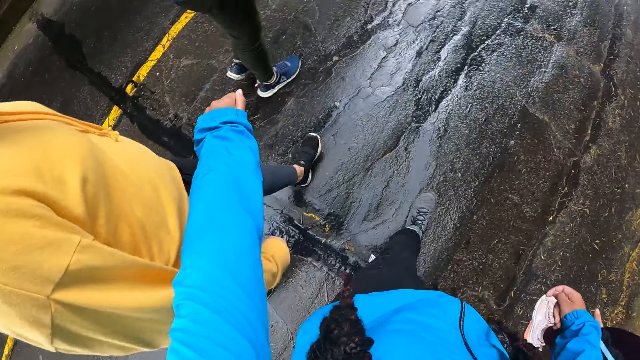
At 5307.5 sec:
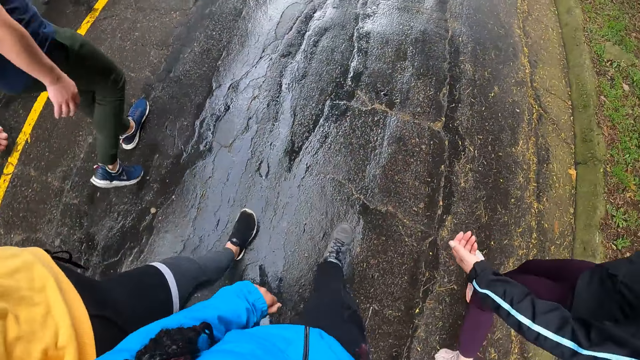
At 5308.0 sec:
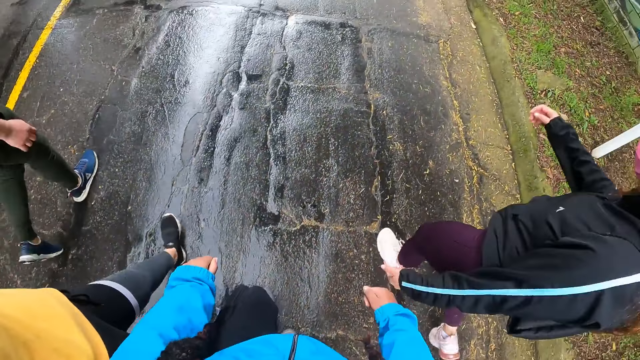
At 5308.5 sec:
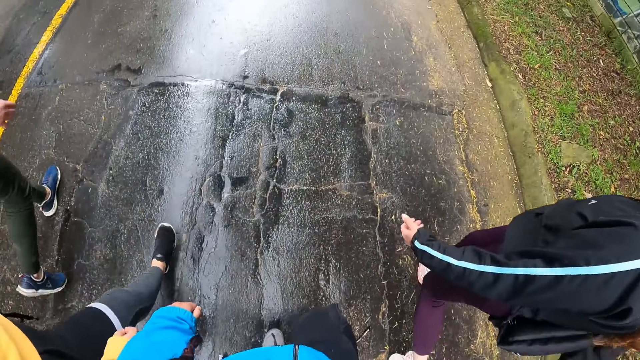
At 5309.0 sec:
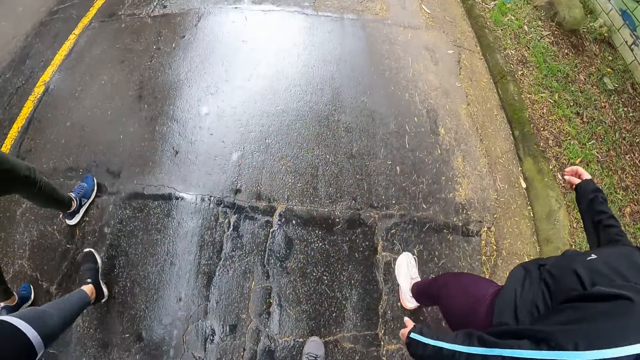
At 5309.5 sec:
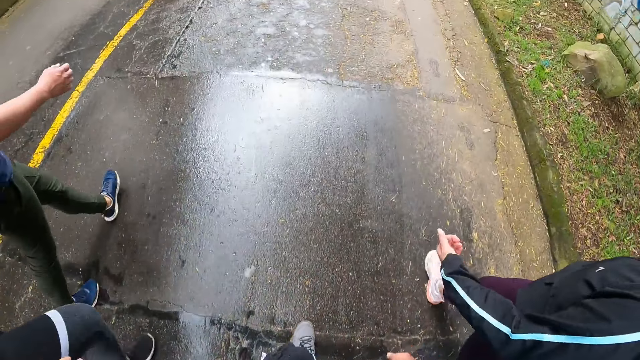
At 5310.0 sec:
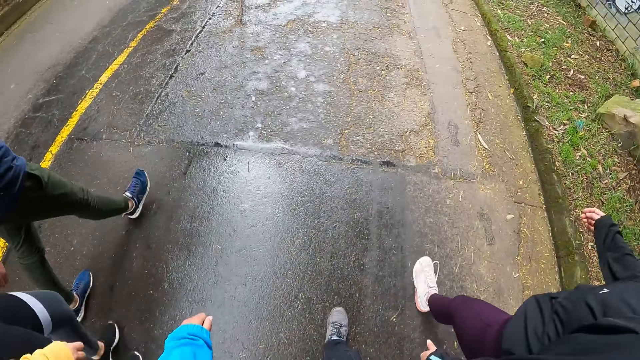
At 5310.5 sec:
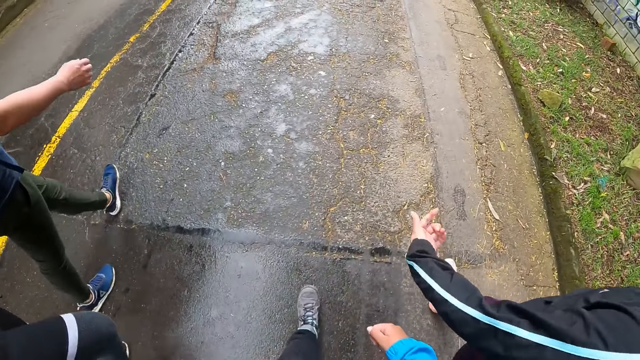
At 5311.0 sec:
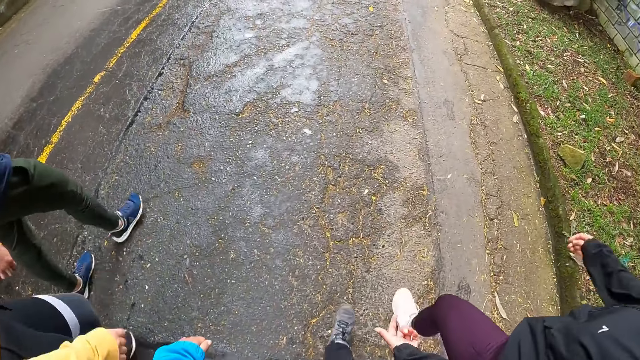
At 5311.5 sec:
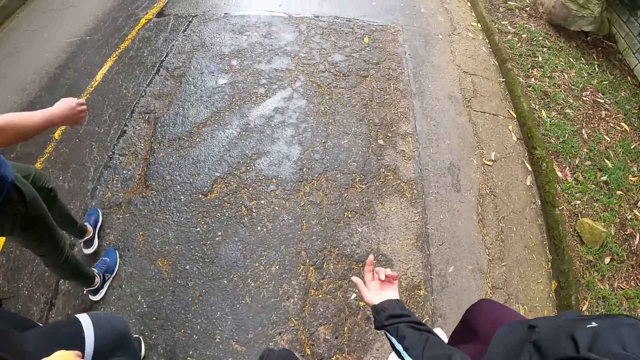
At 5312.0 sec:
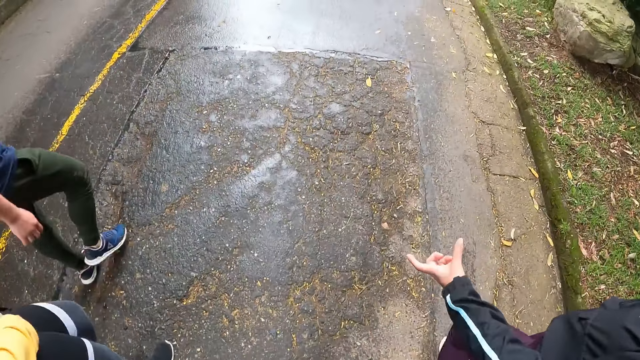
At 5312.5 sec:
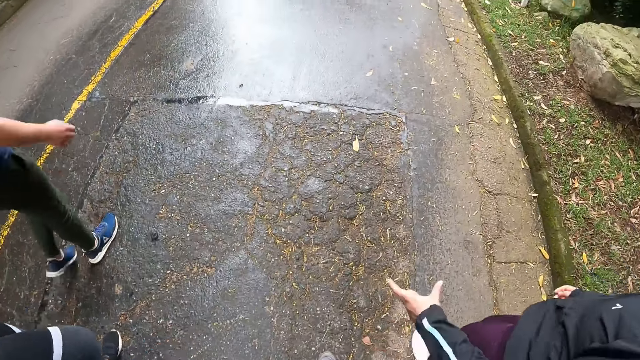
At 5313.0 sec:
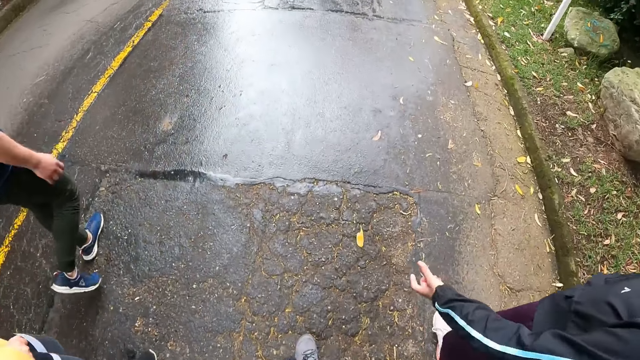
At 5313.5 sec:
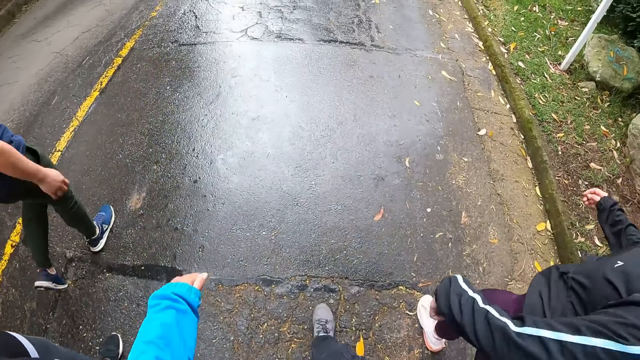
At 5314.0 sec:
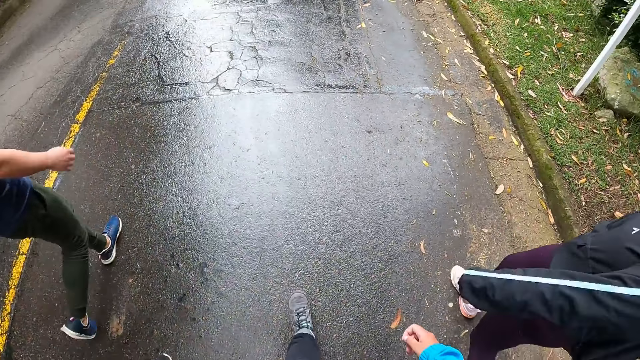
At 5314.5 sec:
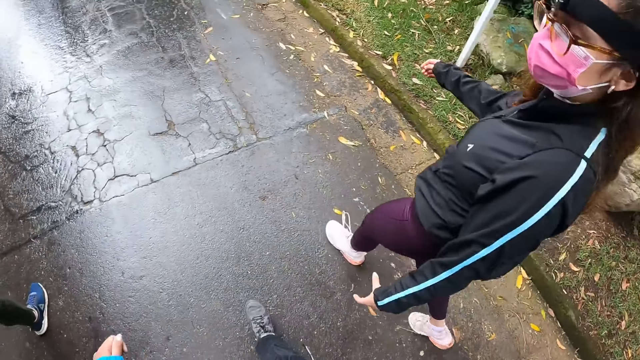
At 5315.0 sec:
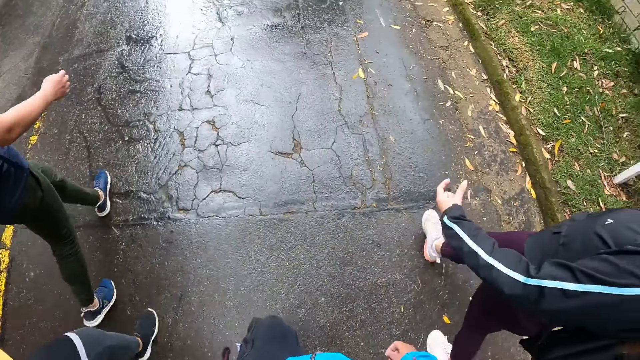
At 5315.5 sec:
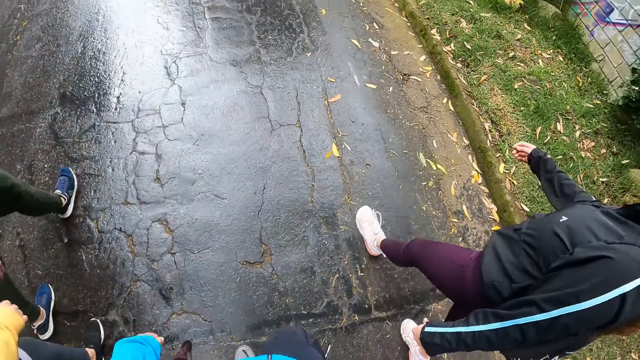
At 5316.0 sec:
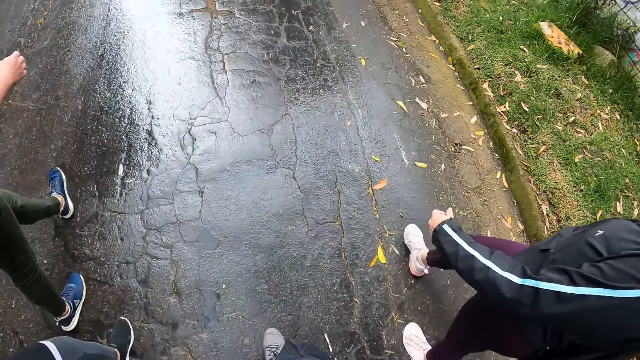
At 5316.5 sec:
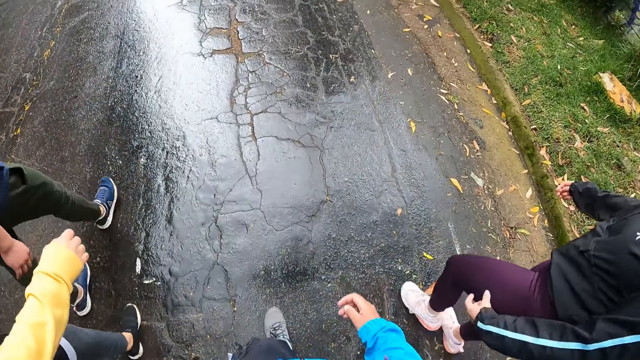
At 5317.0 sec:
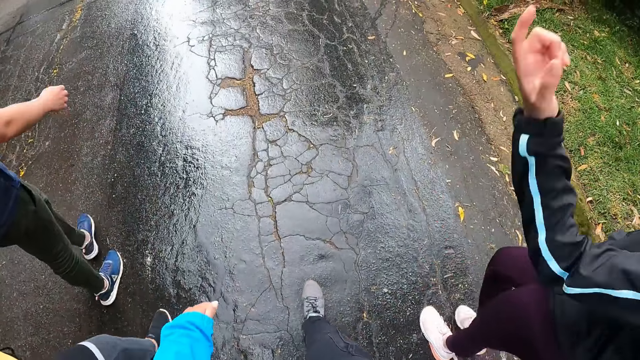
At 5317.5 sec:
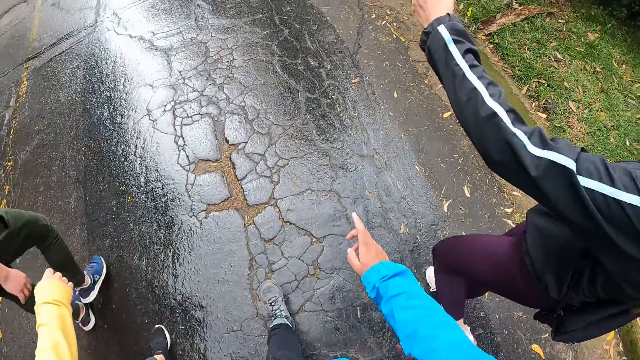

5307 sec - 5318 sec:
A woman talks to the camera wearer. The camera wearer walks along the road.

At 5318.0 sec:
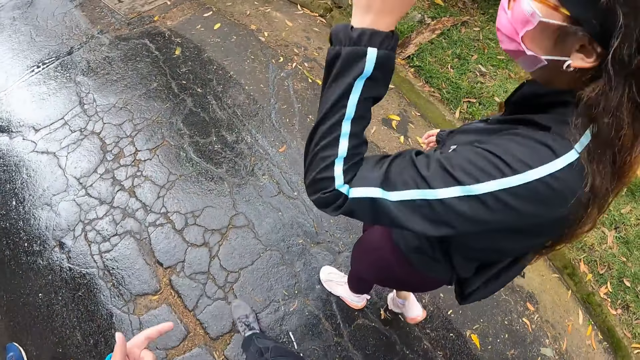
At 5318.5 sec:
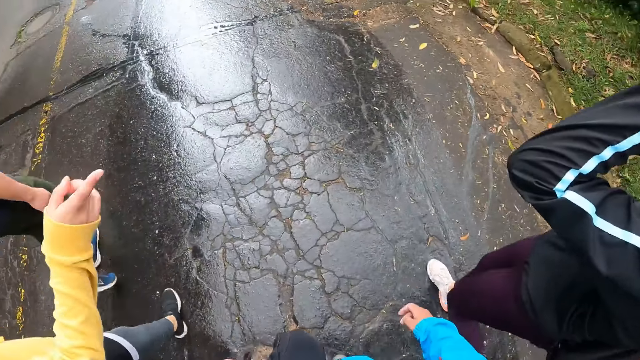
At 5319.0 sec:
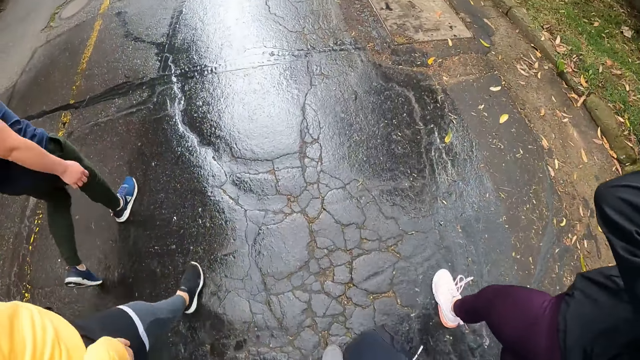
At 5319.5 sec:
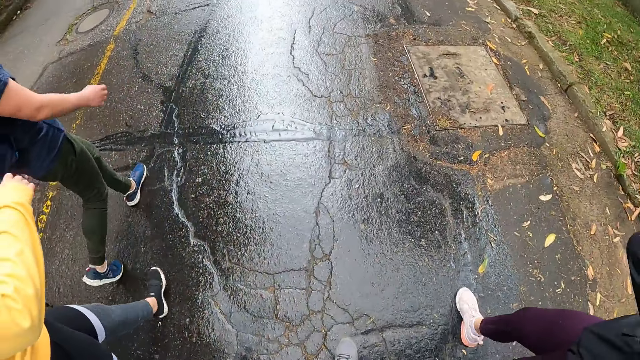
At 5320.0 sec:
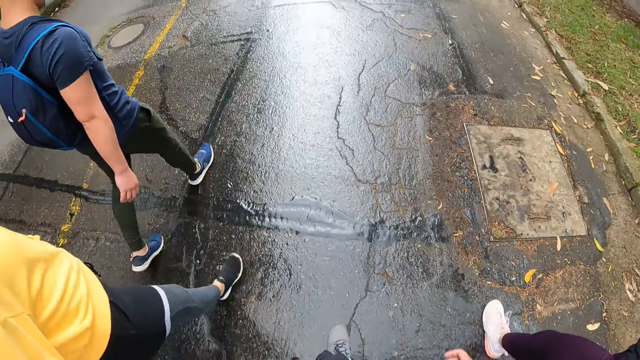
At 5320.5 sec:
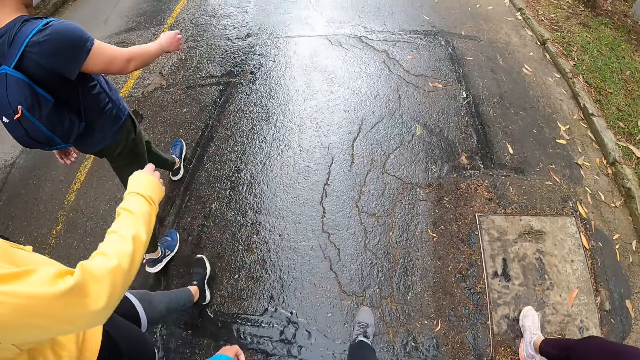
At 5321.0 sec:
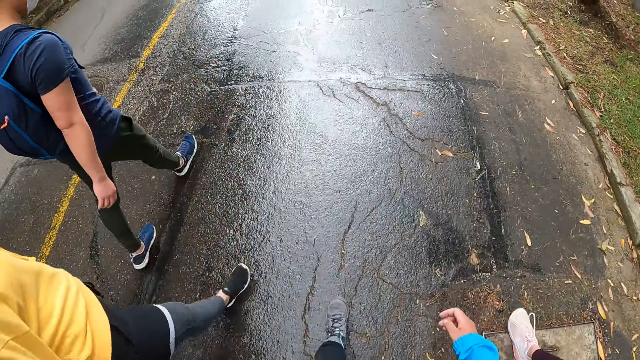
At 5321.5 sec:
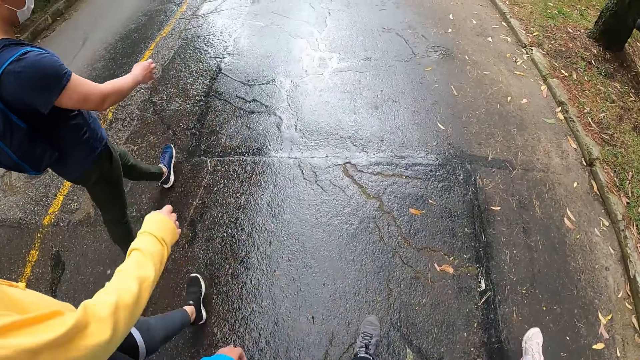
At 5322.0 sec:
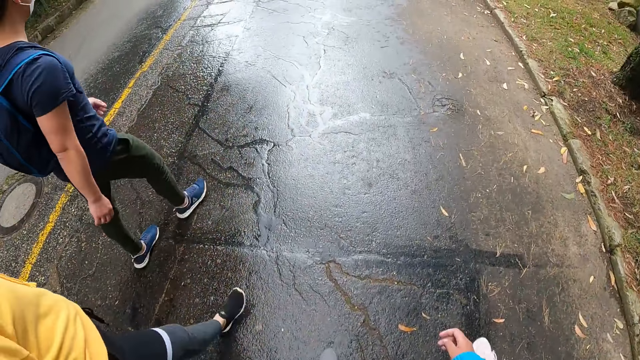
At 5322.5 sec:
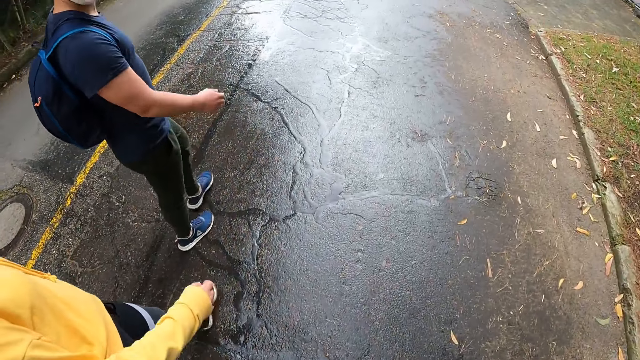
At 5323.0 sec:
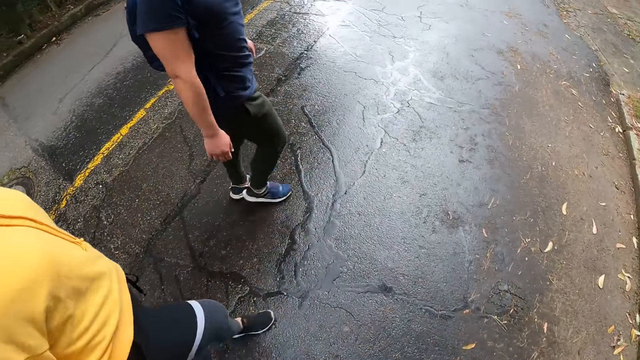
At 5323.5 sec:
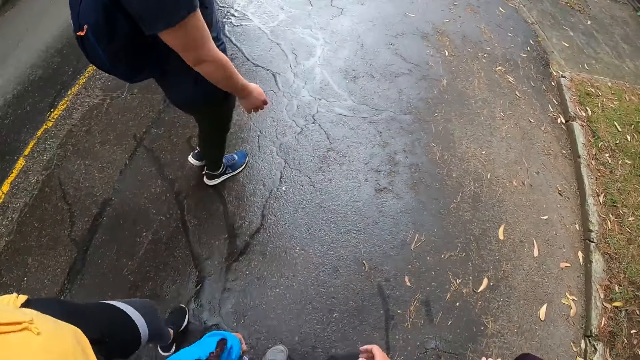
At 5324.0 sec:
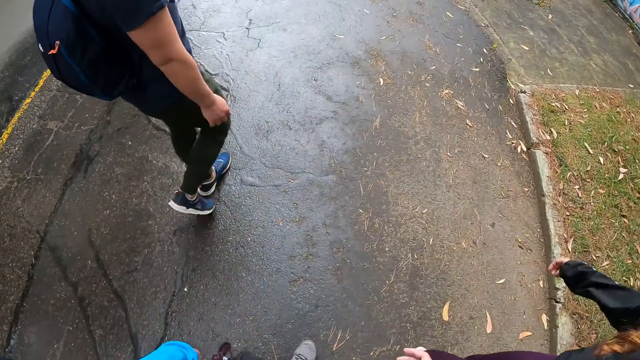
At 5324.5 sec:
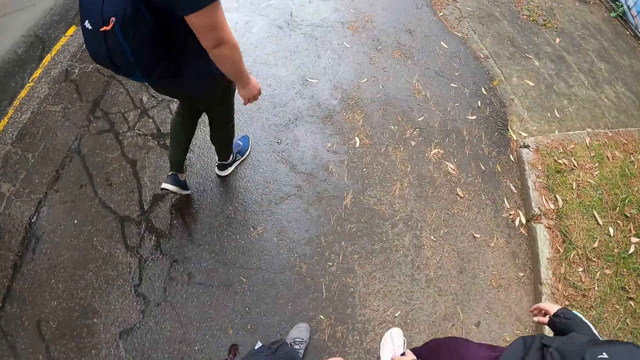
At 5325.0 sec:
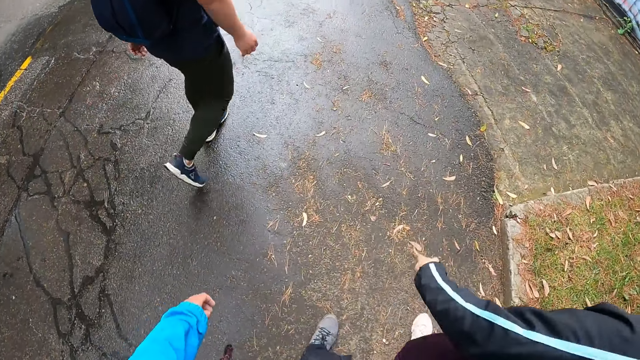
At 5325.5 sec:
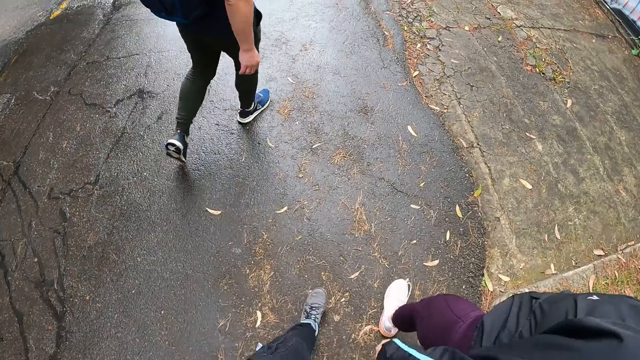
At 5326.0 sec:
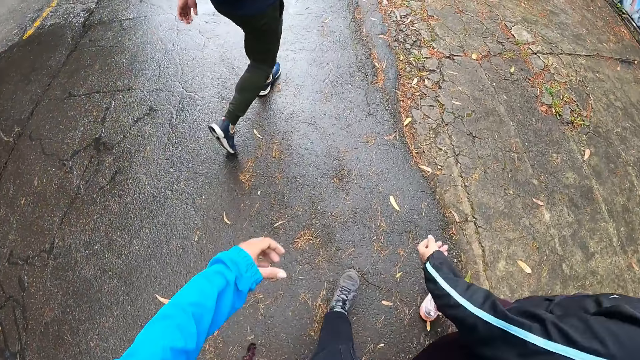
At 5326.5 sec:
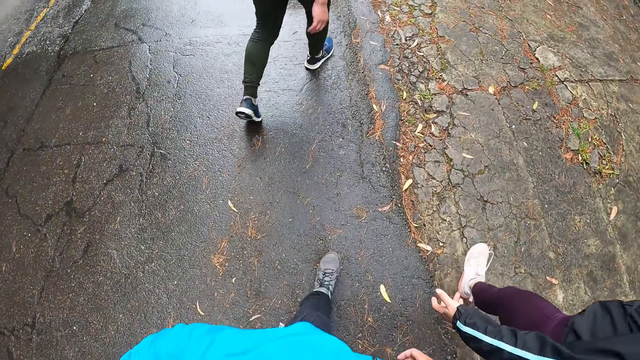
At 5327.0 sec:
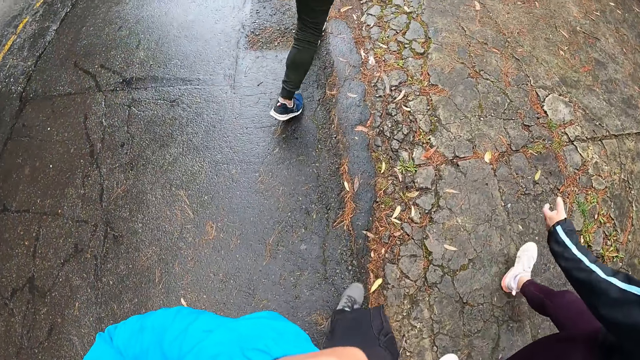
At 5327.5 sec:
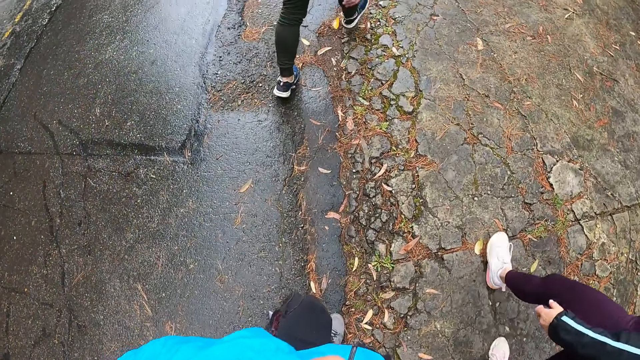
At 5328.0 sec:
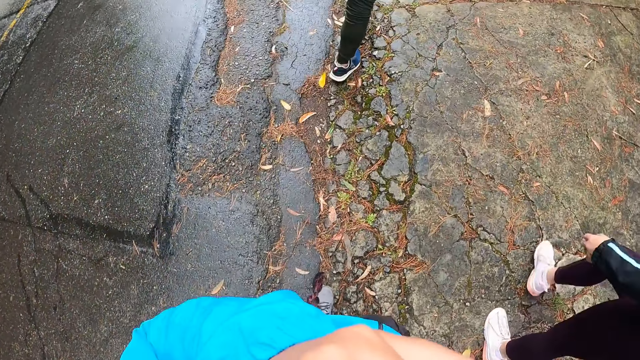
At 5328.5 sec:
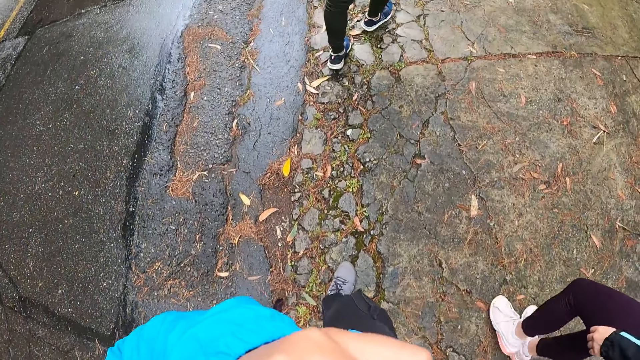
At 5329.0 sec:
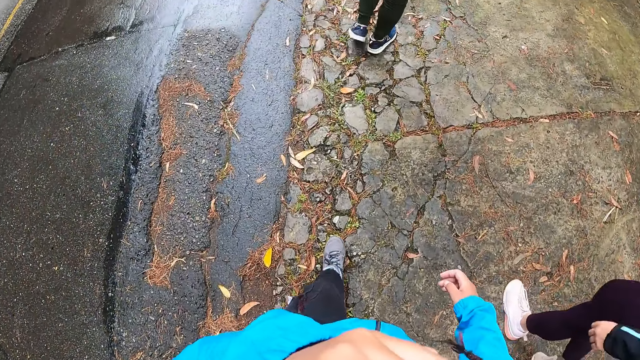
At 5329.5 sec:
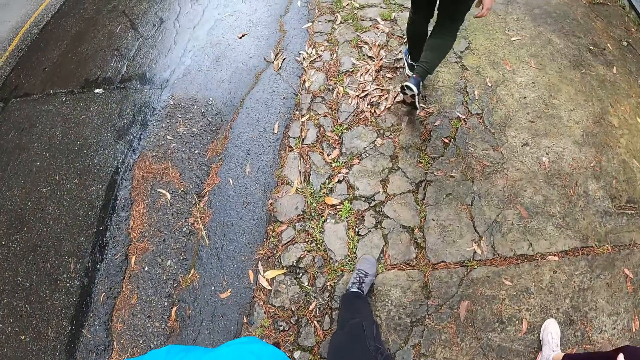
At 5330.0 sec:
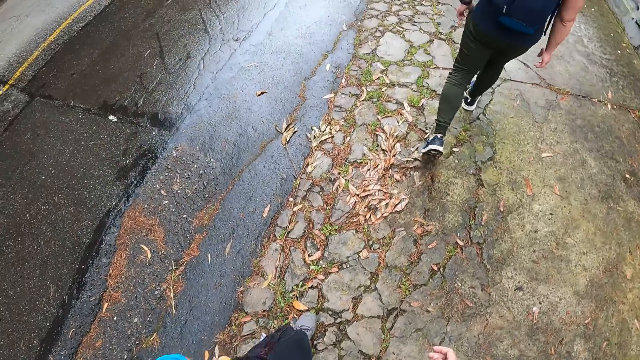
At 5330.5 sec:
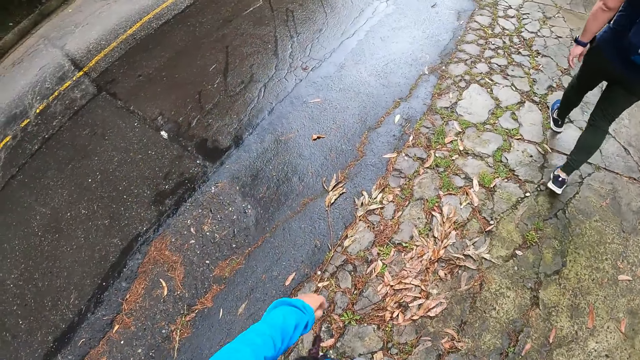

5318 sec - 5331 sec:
A woman lifts up the hand. The camera wearer walks along the road. Something walks past the camera wearer, a man, another woman and a third woman. The third woman walks to the walkway. The second woman walks to the walkway. The man walks to the walkway. The camera wearer walks to the walkway. The man walks on the walkway. The third woman walks on the walkway. The camera wearer walks on the walkway.
